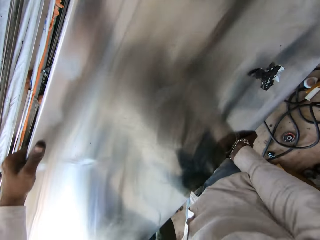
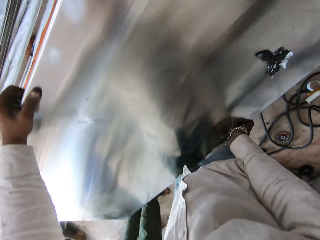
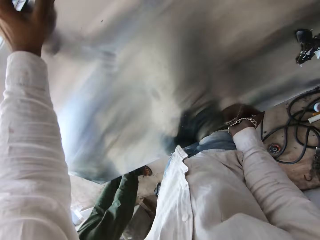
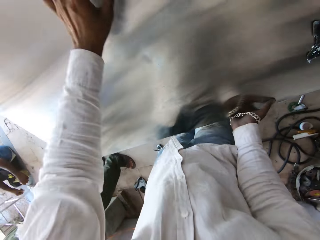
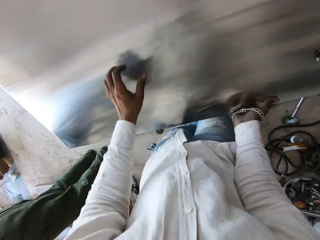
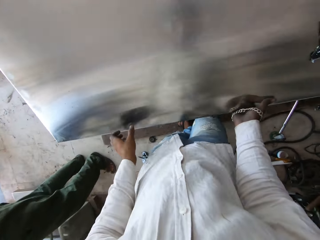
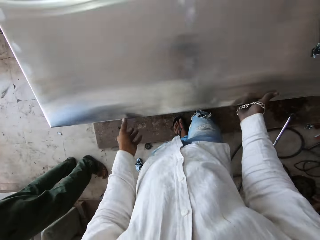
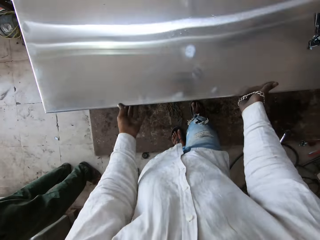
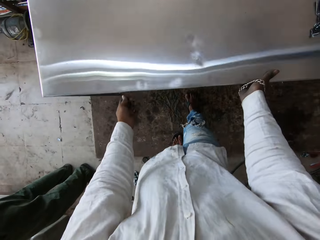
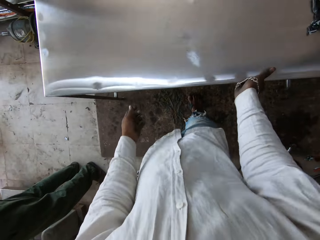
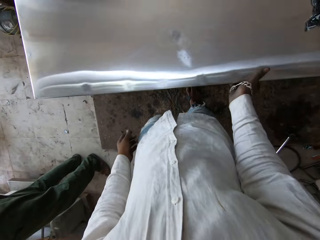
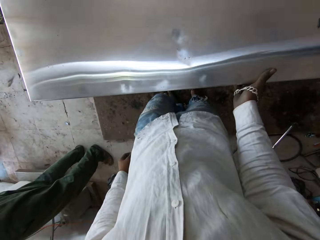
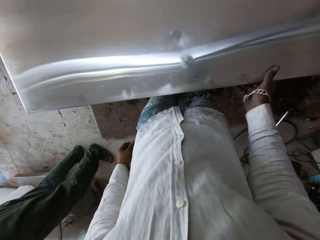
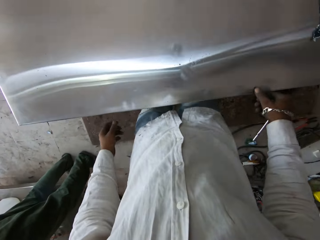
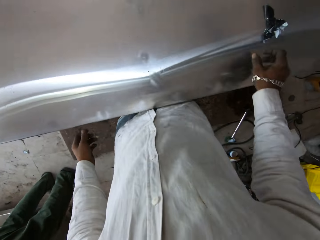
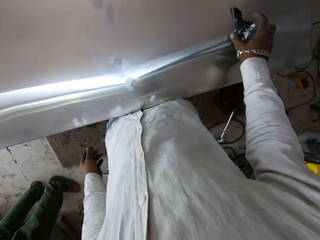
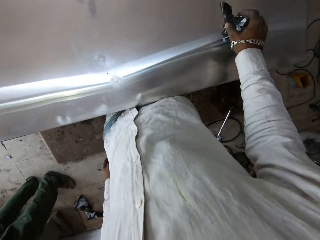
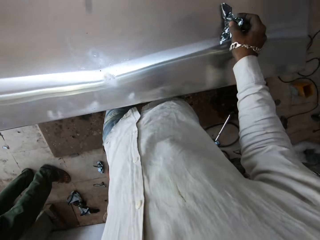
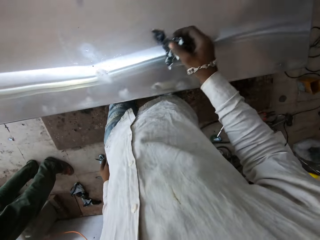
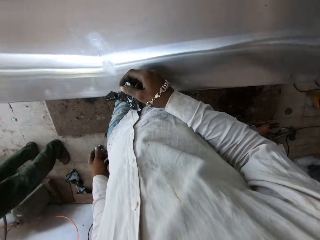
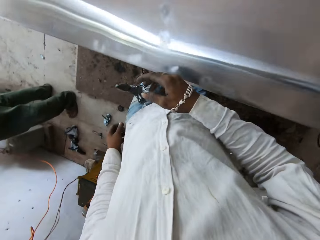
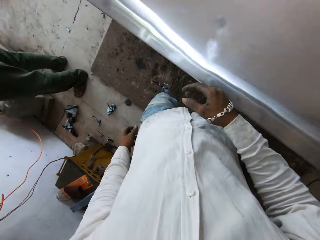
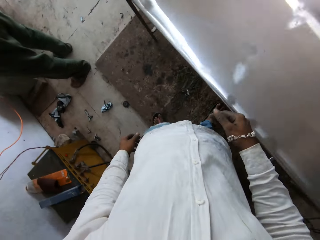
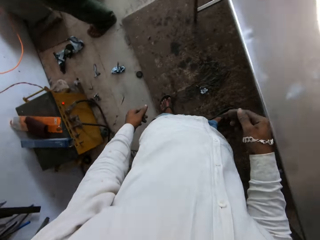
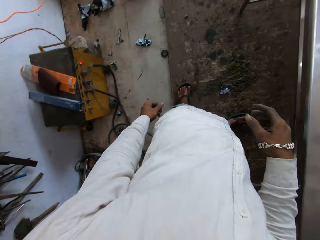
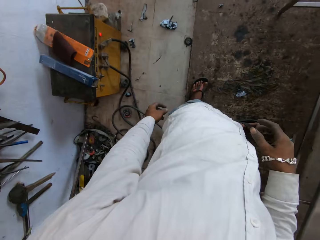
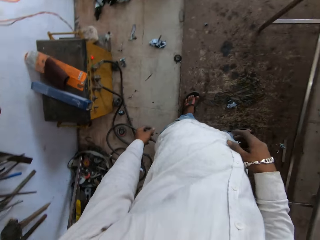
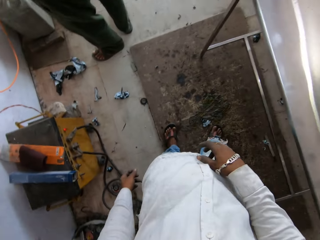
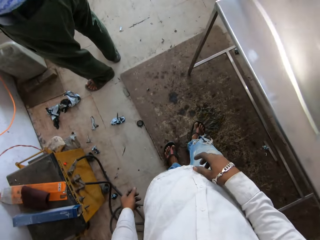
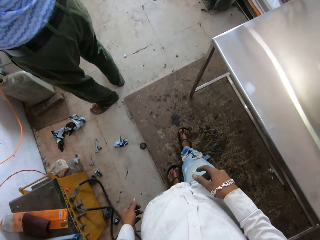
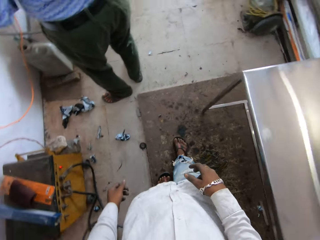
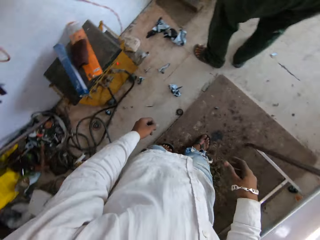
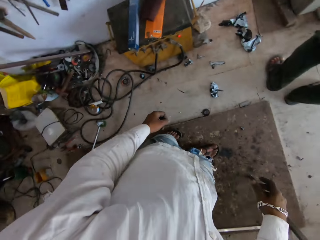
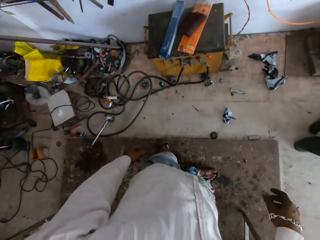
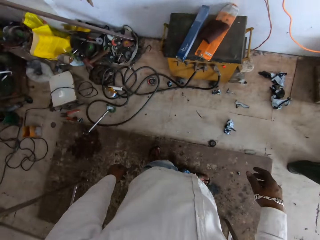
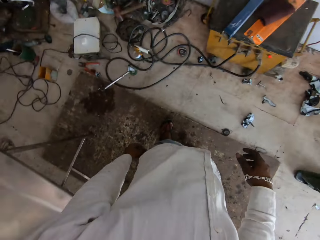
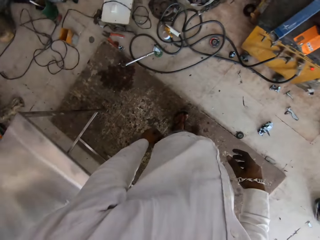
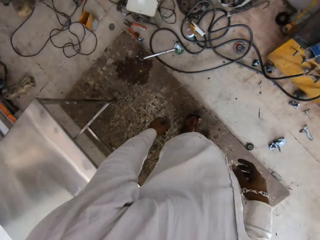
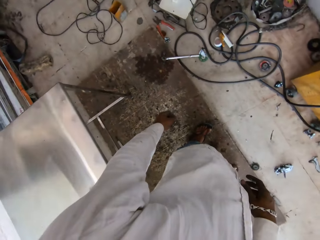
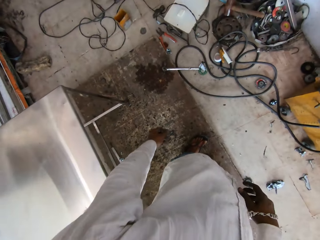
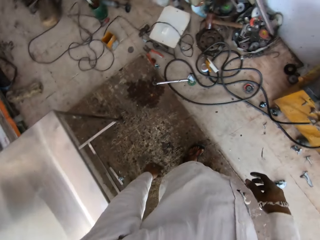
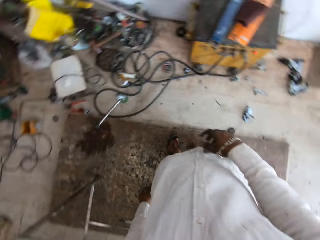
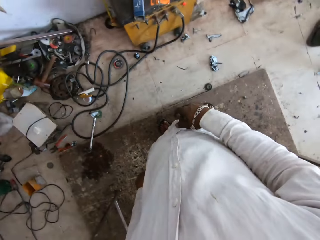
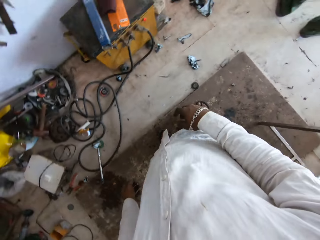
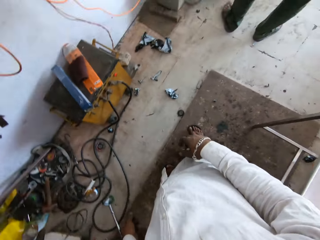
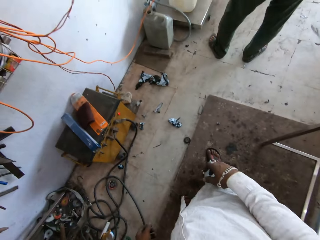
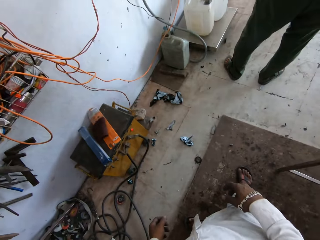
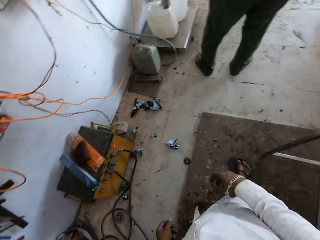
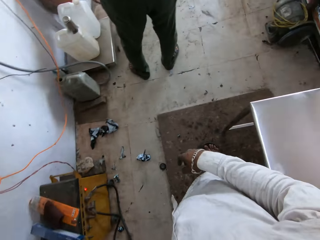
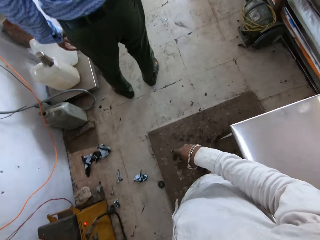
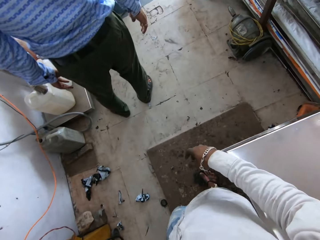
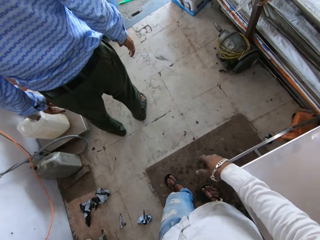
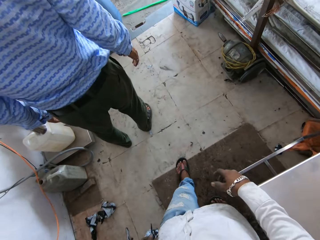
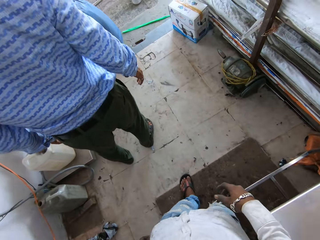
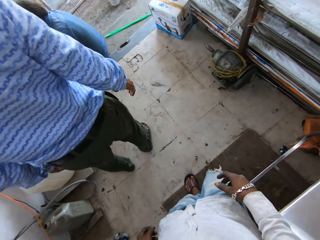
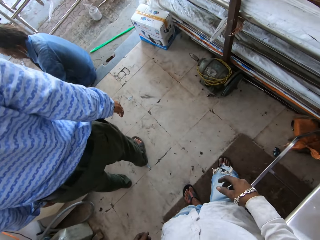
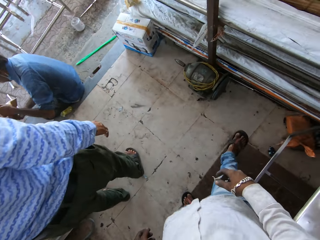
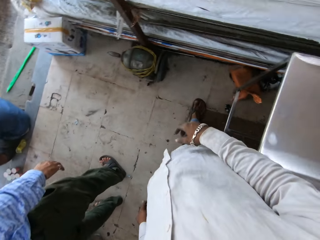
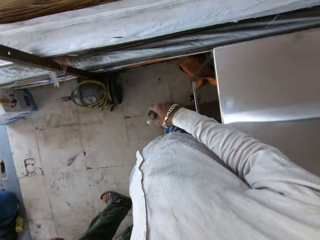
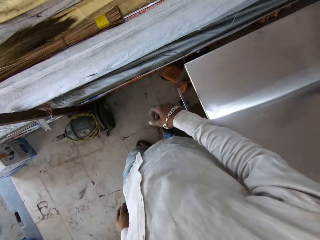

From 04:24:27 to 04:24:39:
The camera wearer picks up dirt from the table surface. They throw the dirt on the ground. They turn. They walk in the workshop.

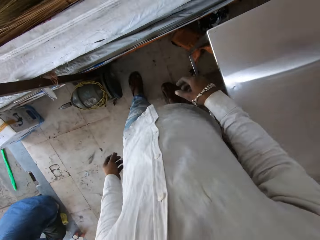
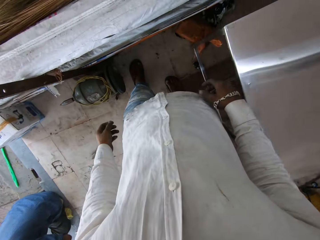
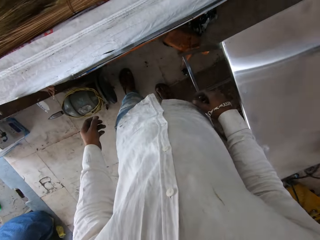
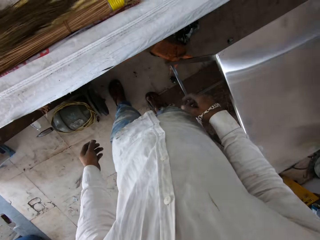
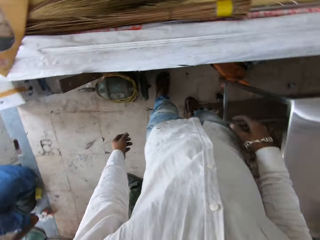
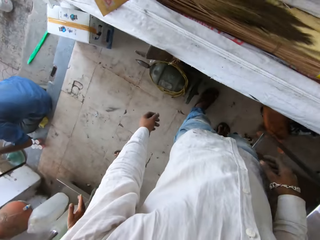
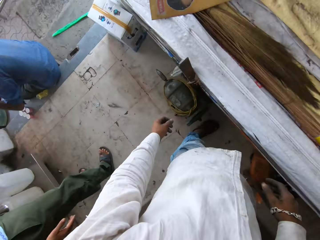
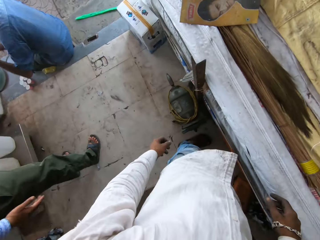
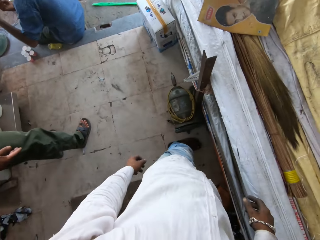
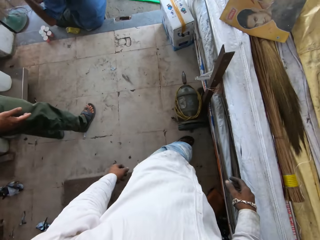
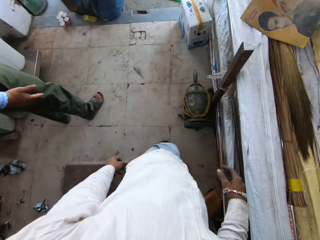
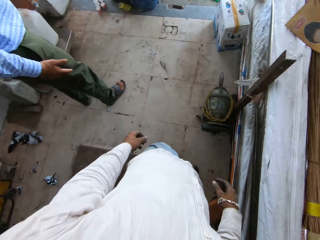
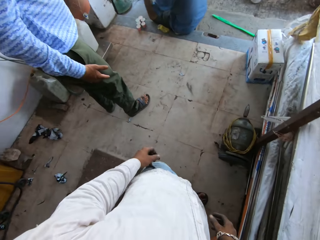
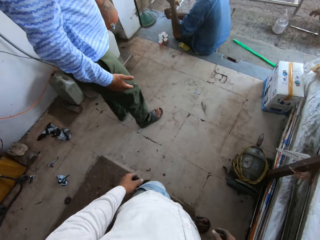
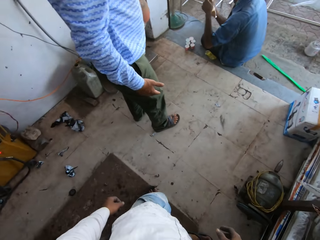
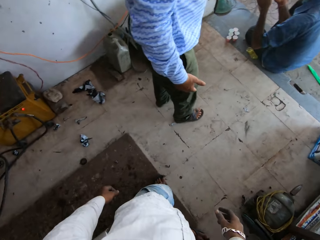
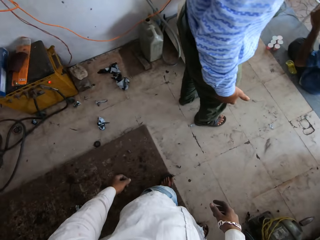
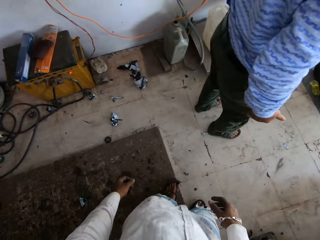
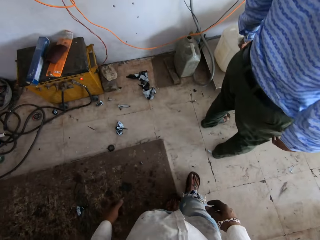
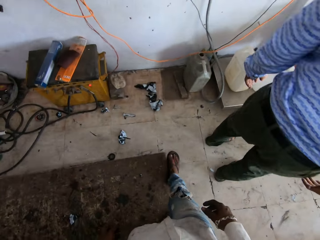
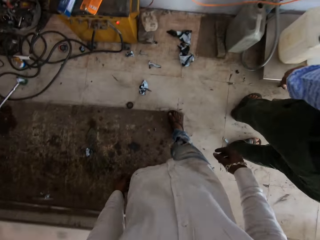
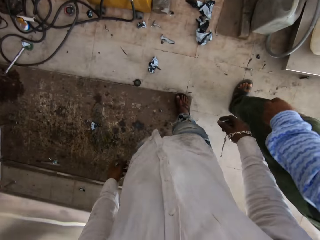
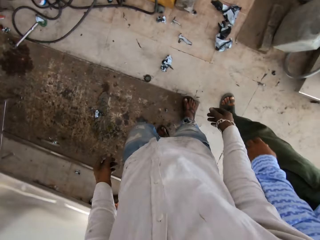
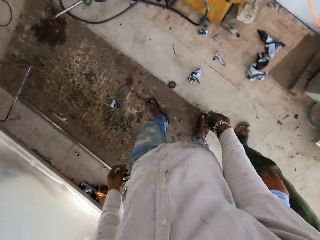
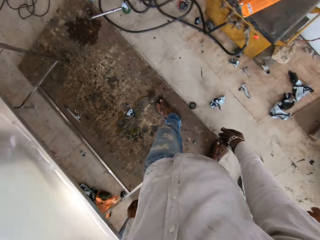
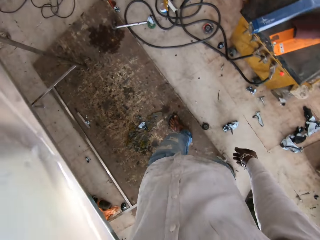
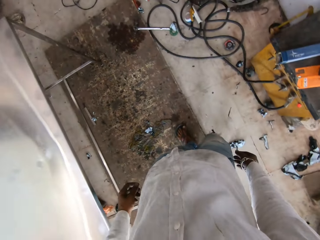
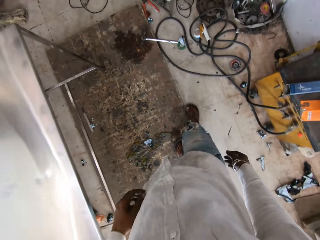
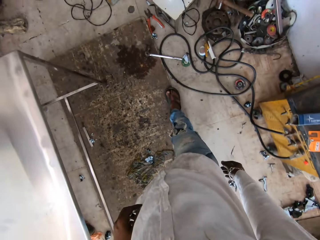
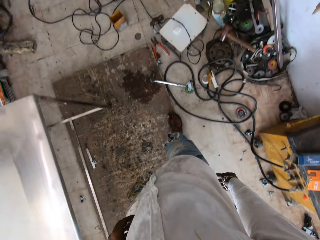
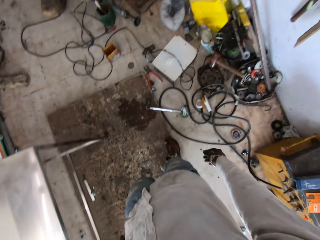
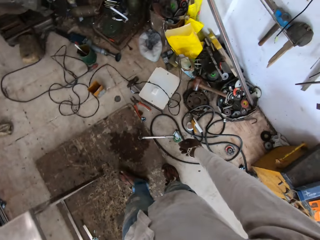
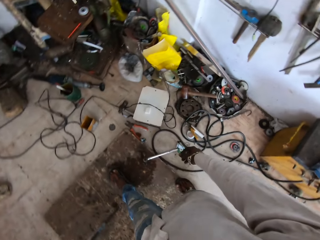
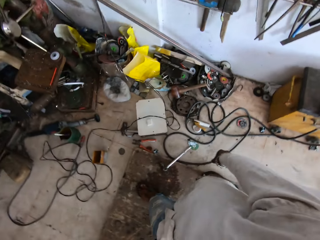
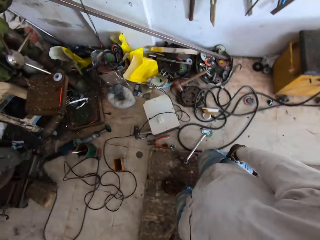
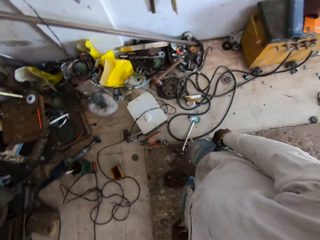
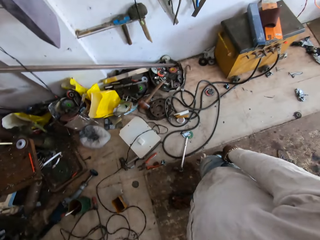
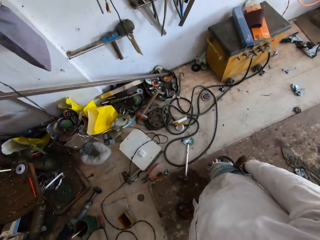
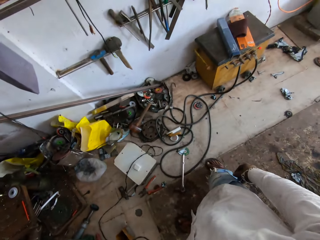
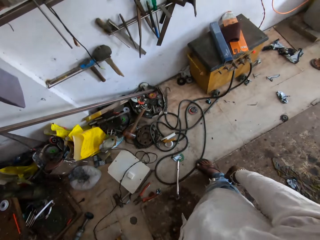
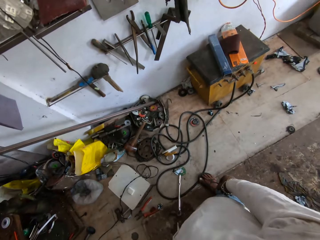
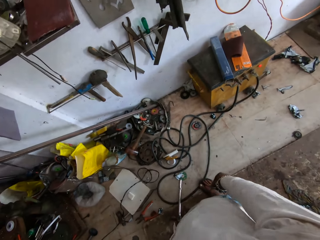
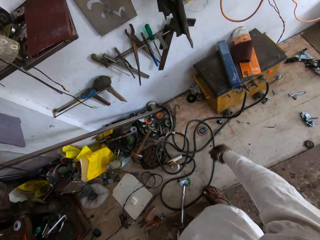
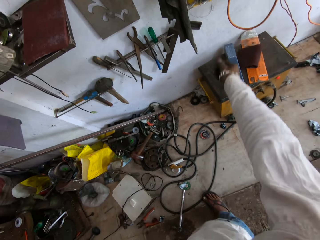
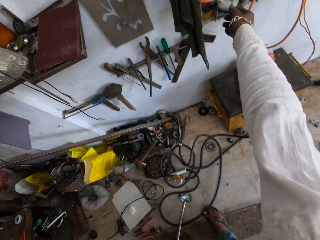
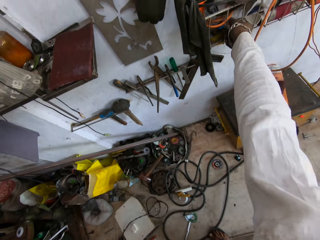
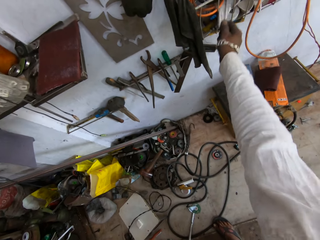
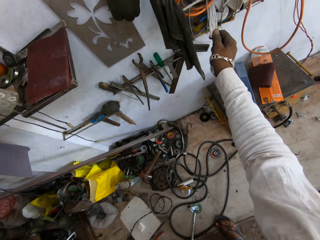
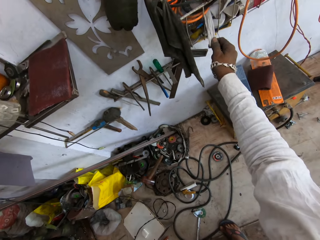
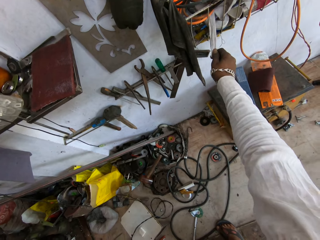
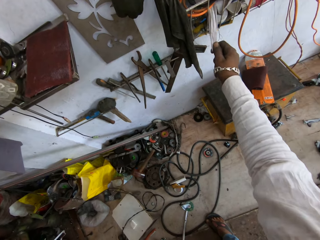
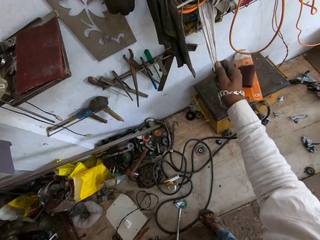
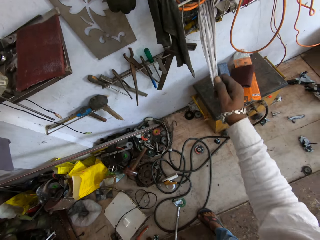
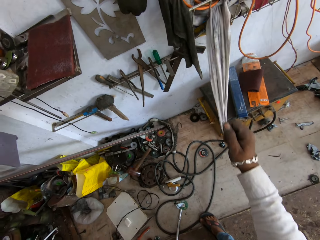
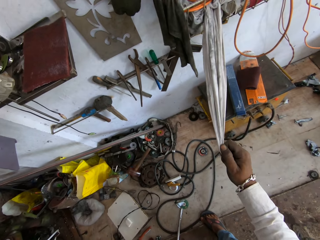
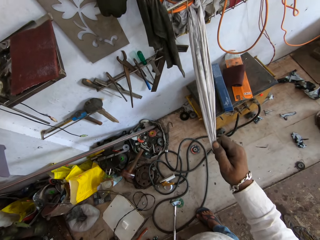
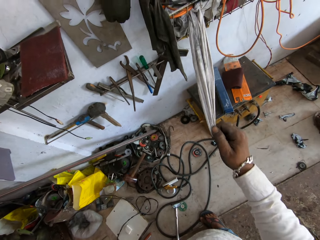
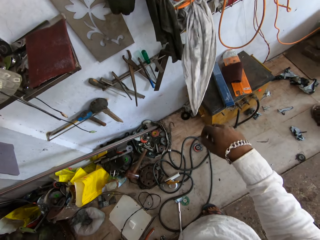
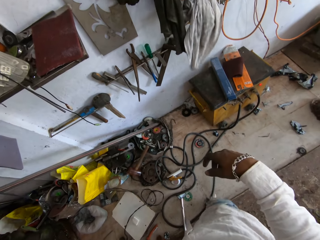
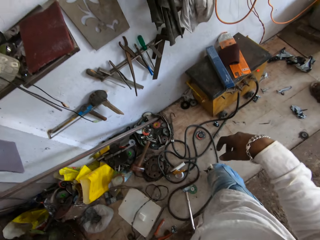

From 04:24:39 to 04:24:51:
The camera wearer talks. They turn and walk on the workshop. They pick a cloth from the shelf. They pull the cloth.
